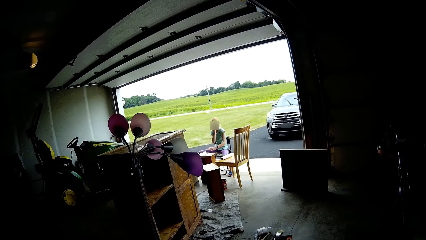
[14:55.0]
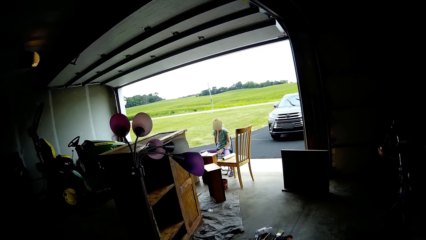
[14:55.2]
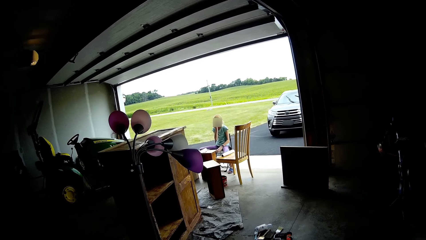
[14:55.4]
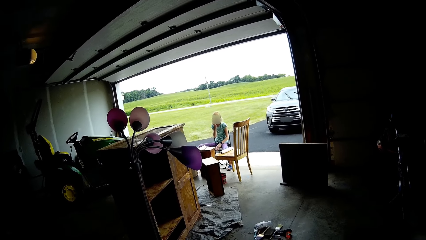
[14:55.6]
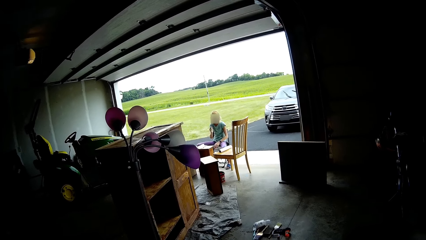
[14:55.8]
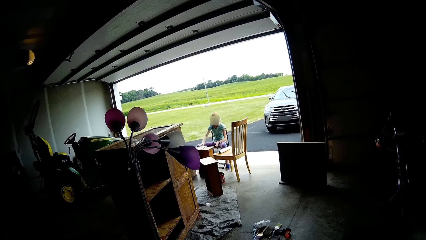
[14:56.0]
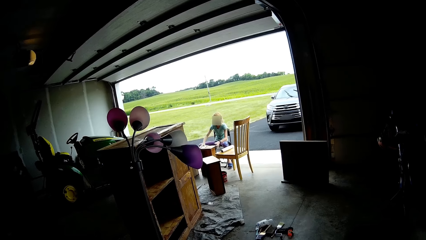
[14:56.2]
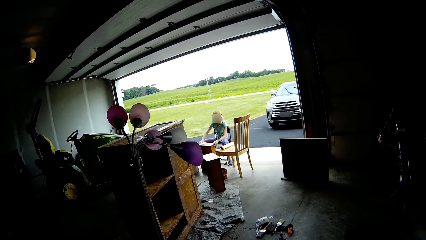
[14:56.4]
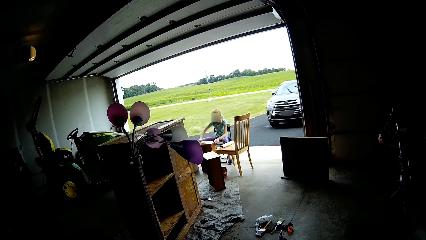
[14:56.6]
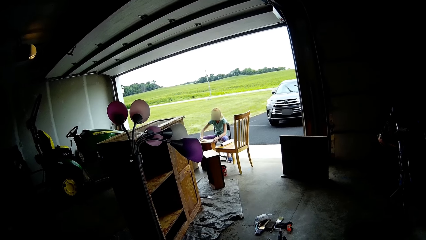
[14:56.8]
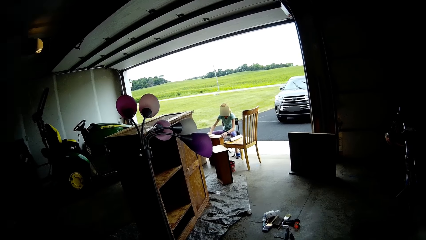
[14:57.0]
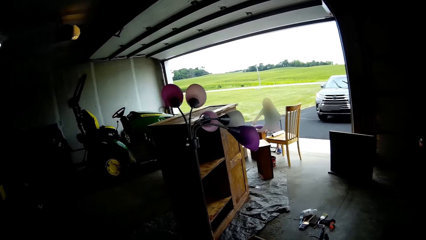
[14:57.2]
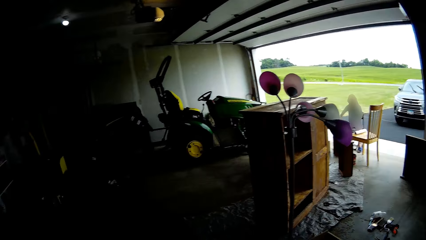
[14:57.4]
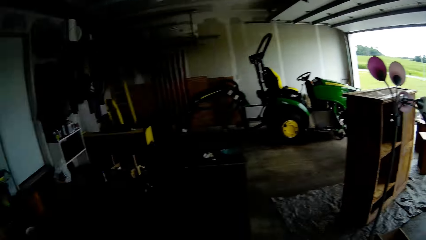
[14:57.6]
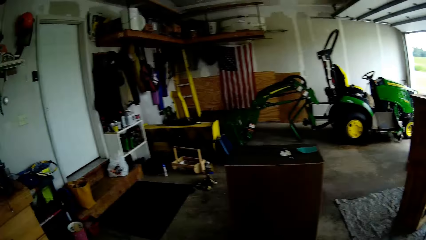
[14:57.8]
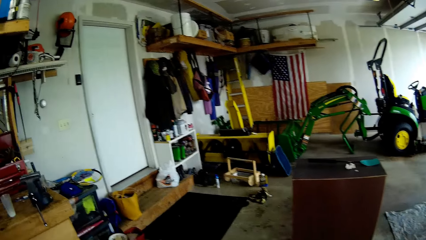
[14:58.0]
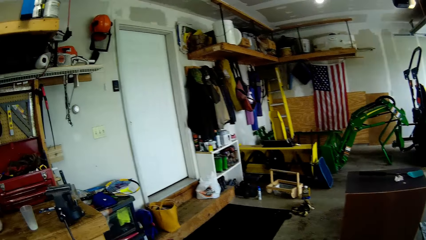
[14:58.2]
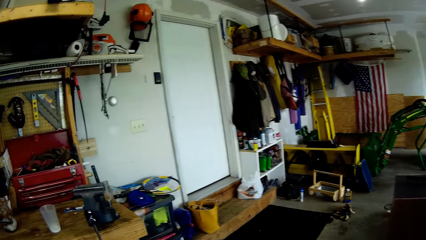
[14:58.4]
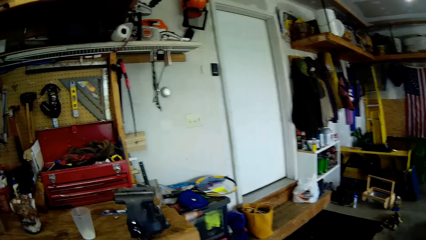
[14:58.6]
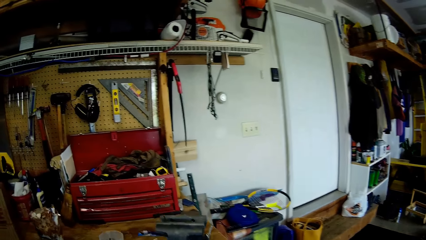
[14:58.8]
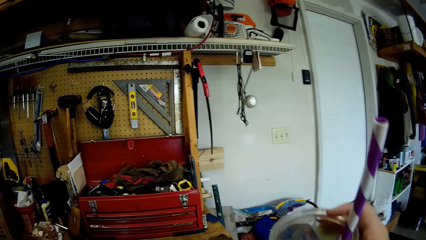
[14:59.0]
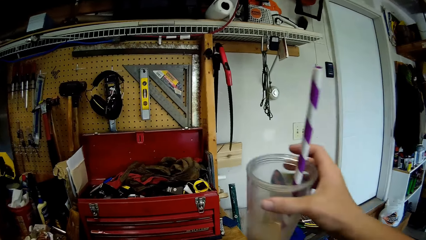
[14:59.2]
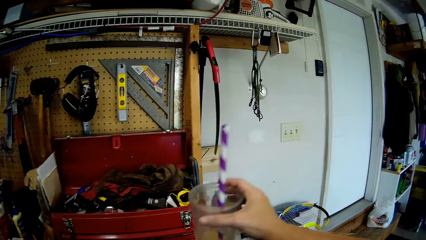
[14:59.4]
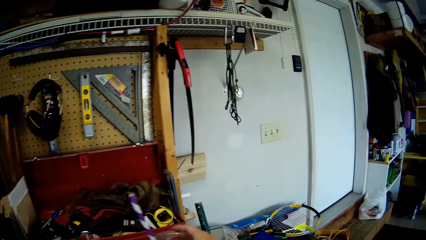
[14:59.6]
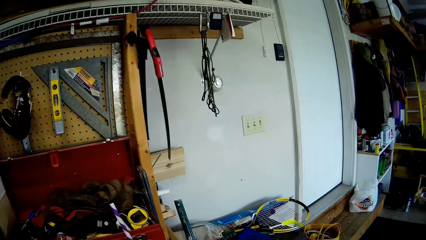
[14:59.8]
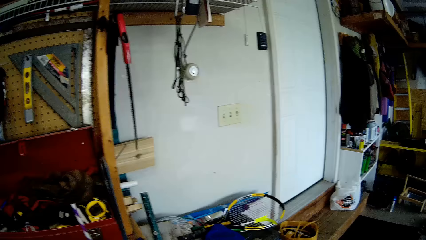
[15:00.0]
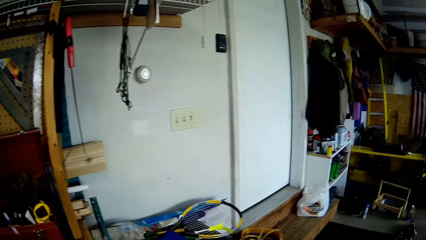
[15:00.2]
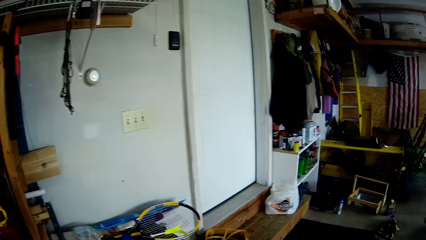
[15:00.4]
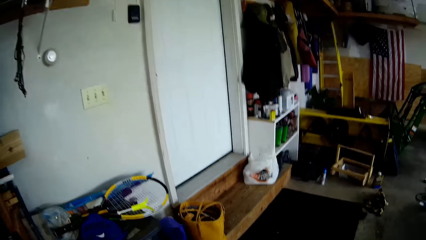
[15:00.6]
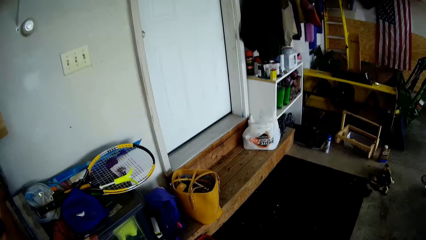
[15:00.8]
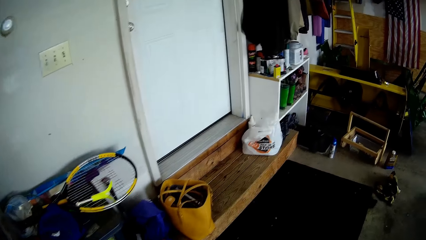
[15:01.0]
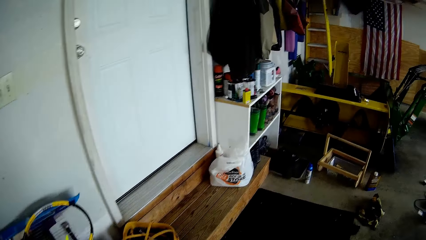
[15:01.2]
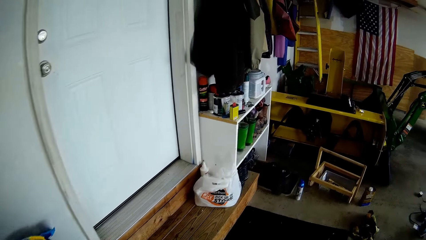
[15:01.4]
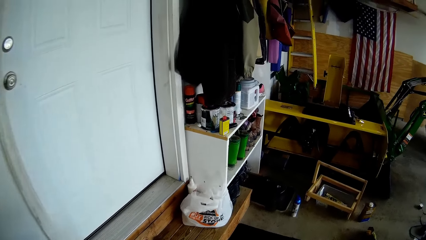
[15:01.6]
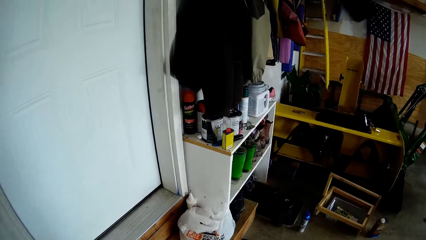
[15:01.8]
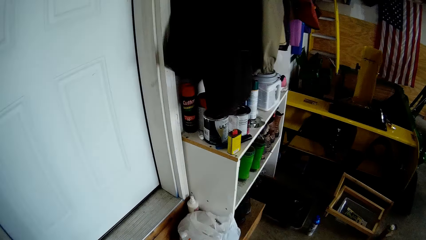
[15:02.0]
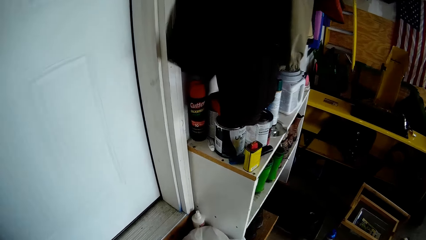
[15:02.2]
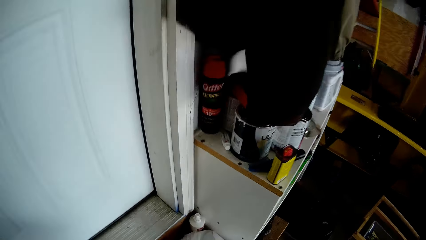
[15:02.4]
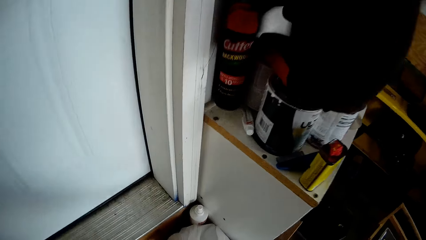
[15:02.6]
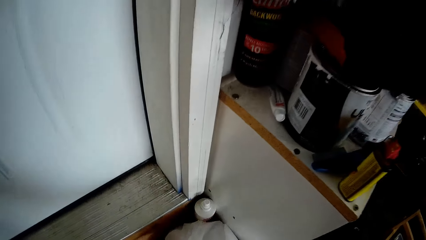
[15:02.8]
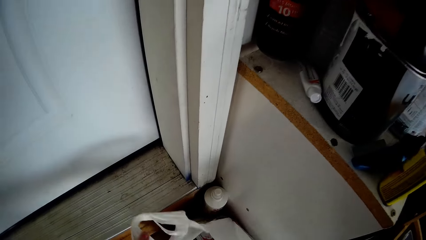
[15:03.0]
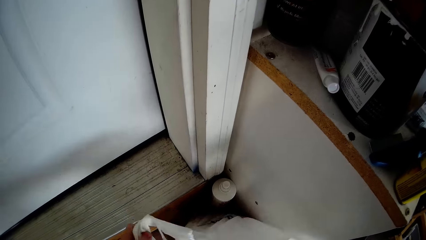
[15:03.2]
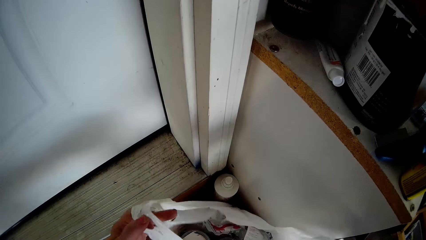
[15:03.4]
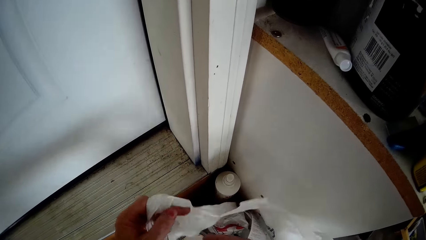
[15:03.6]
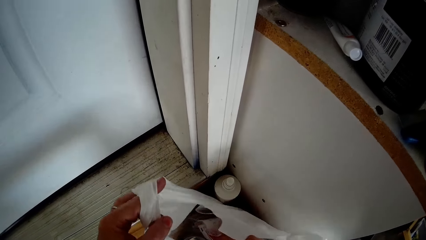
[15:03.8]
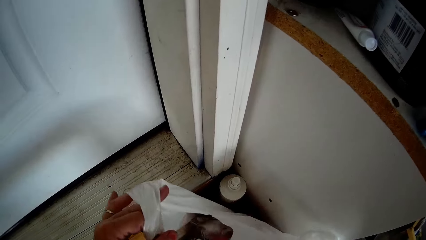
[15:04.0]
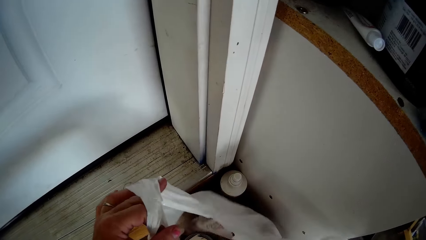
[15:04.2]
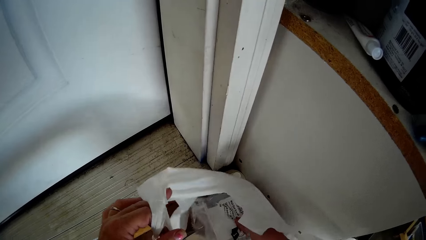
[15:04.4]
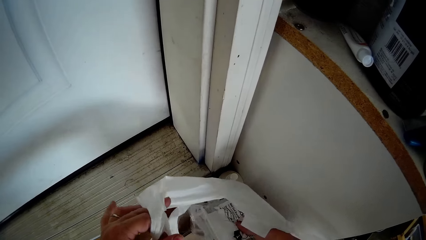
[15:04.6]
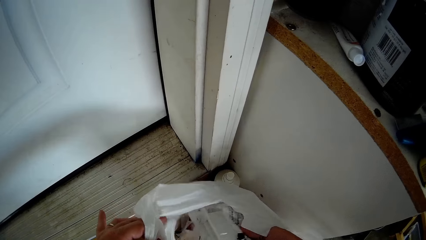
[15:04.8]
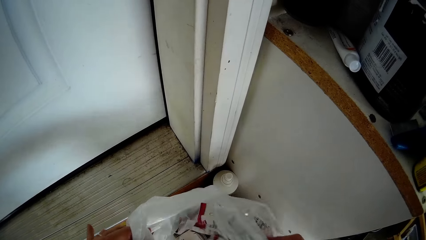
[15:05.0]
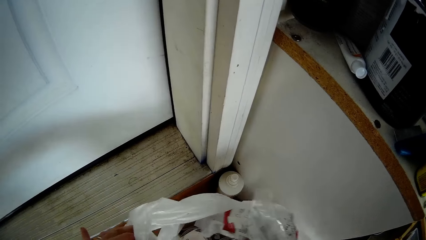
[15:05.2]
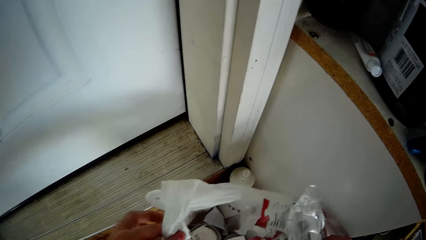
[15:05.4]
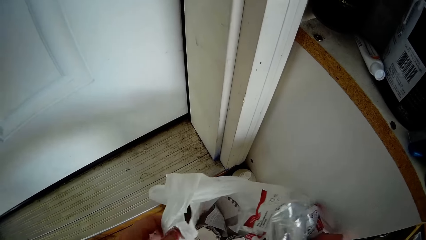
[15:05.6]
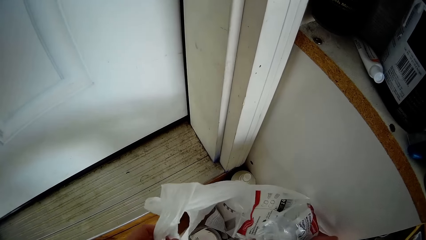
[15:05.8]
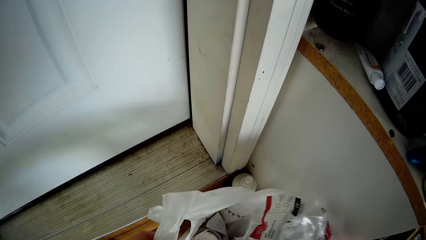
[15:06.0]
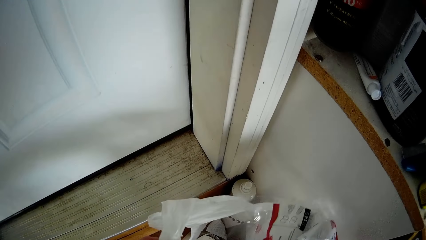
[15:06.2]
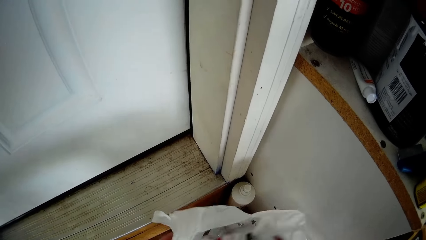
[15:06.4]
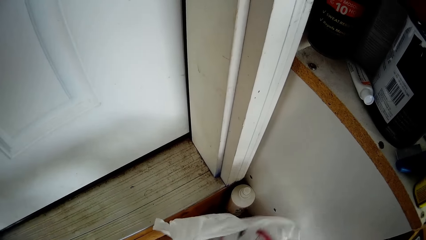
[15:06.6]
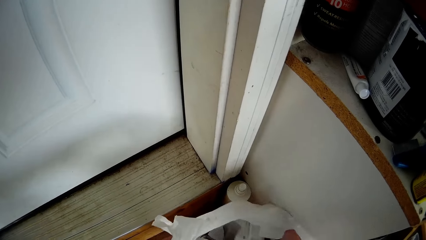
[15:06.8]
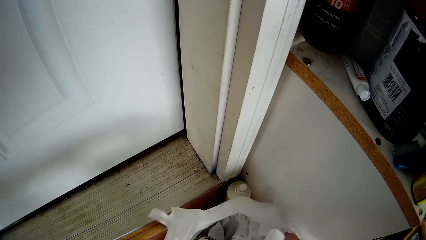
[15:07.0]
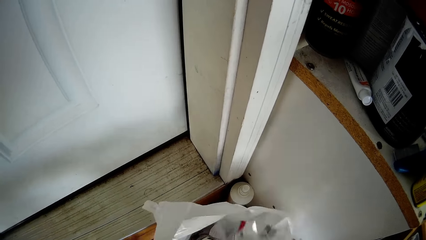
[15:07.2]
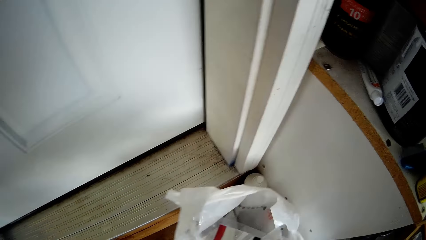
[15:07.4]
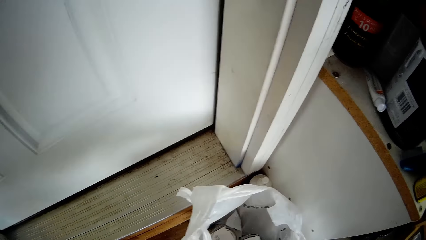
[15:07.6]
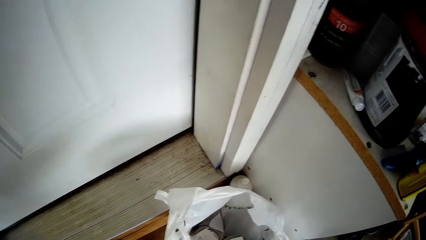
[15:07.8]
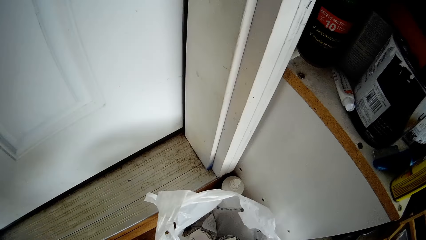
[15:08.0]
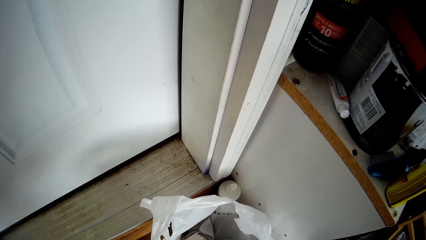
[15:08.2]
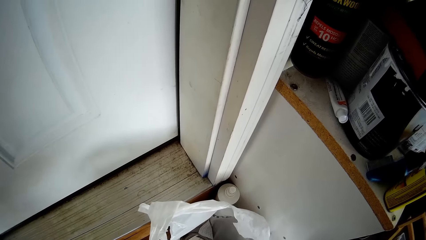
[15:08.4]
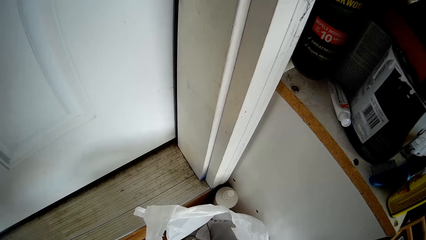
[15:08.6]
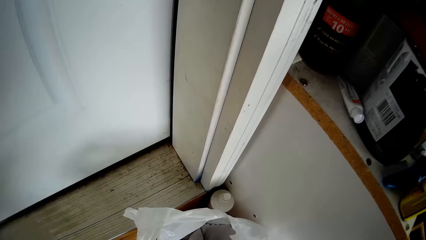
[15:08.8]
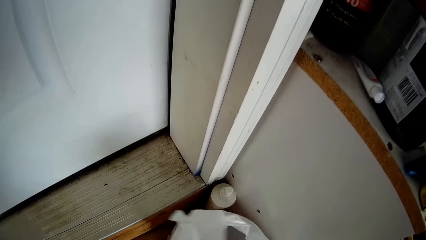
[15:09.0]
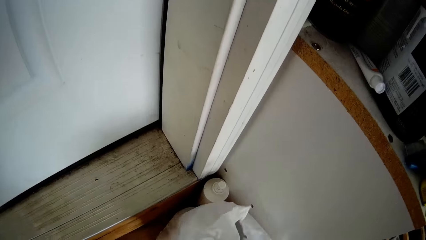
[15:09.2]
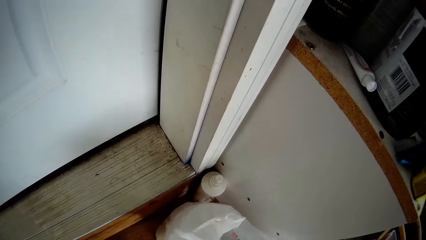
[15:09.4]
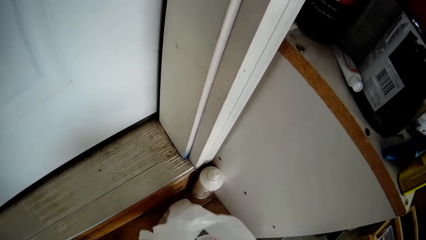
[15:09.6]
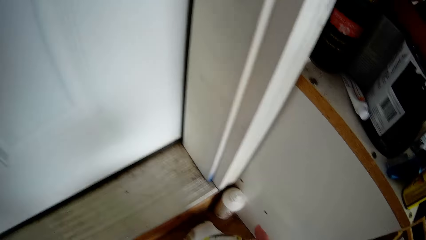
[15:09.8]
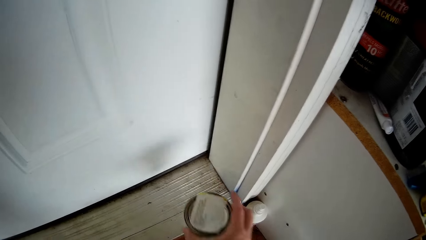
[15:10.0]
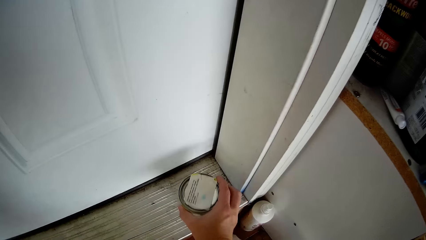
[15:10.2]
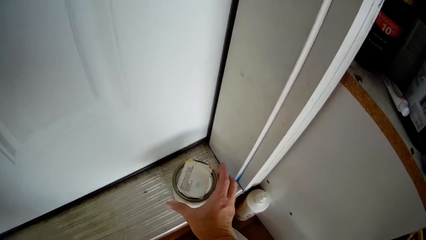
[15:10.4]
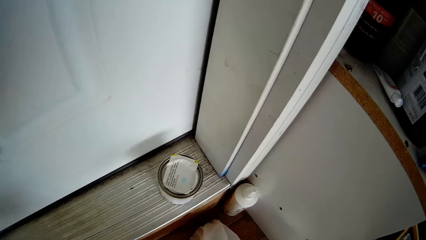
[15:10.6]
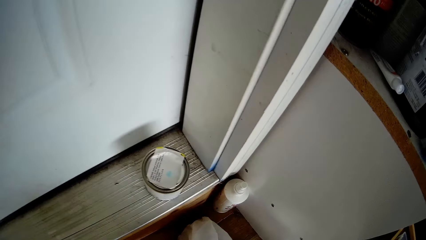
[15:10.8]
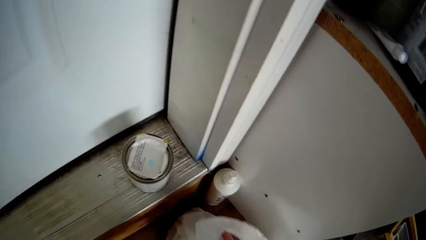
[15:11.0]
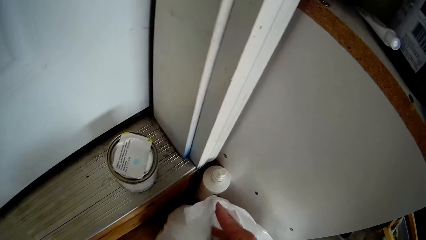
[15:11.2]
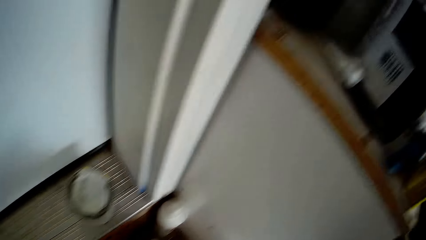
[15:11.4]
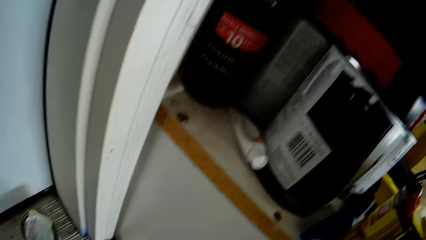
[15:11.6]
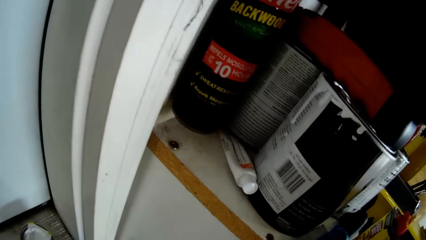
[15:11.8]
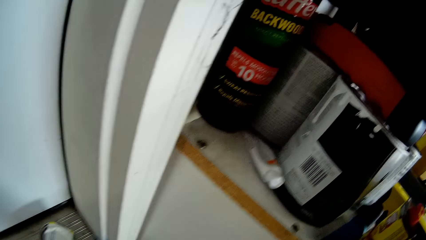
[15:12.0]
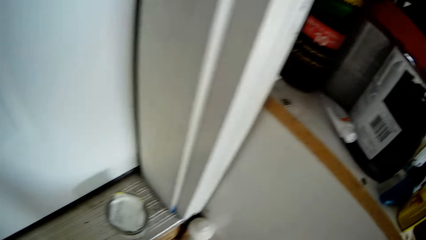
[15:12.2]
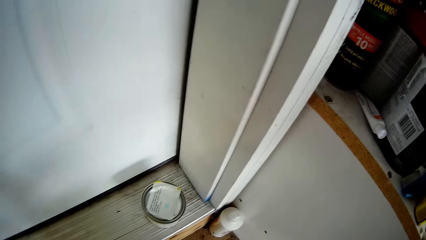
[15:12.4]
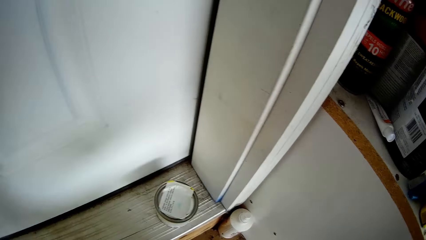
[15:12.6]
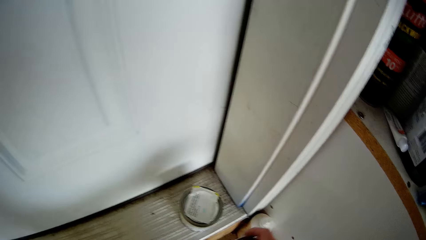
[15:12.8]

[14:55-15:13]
The lady wipes the drawer with the paper. The camera wearer steps forward. They walk around. They put the juice tin on the cupboard. They step forward. They walk around the garage. They touch the polythene bag. They look inside the polythene bag. They look for something in the drawer. They pick up the paper from the polythene paper. They fold the paper. They take a tin or container from the paper bag. They put the tin on the floor. They touch the polythene paper. They look for something in the paper bag. They pick up the container.
